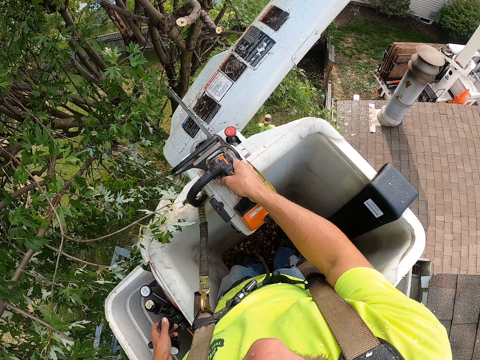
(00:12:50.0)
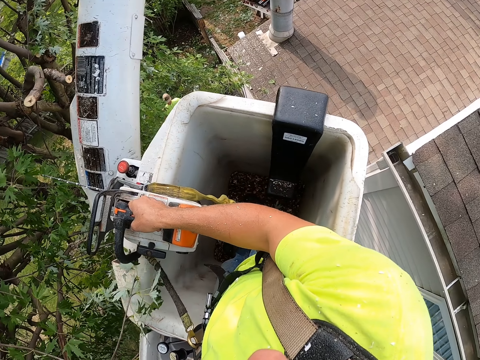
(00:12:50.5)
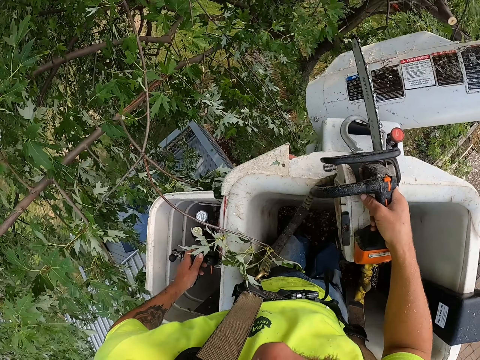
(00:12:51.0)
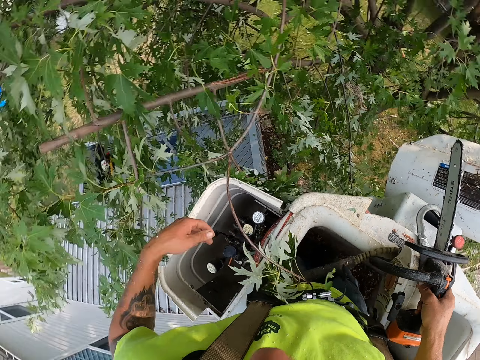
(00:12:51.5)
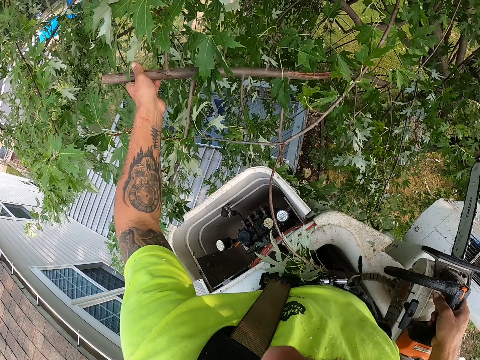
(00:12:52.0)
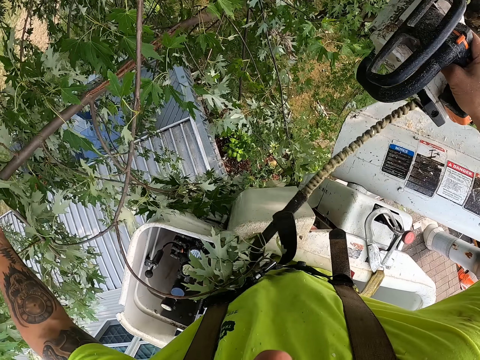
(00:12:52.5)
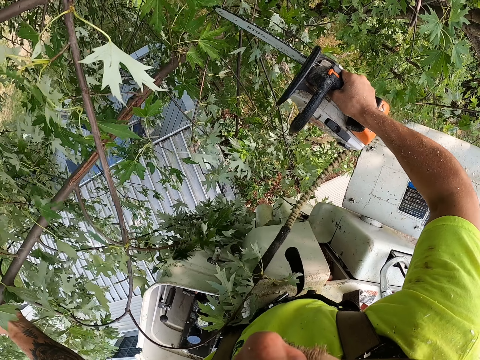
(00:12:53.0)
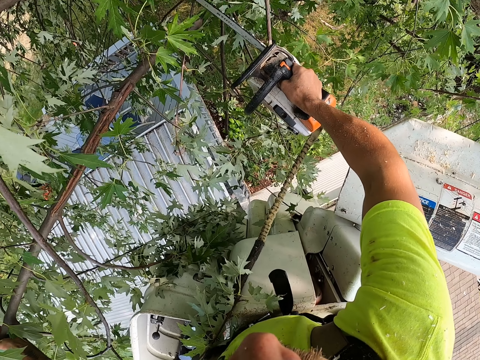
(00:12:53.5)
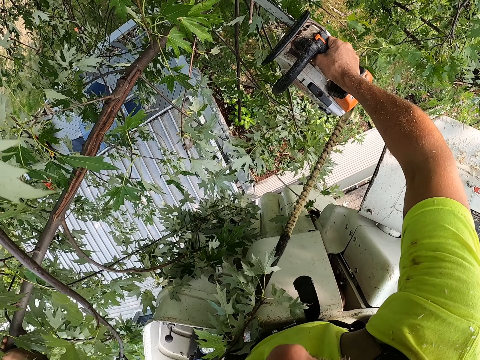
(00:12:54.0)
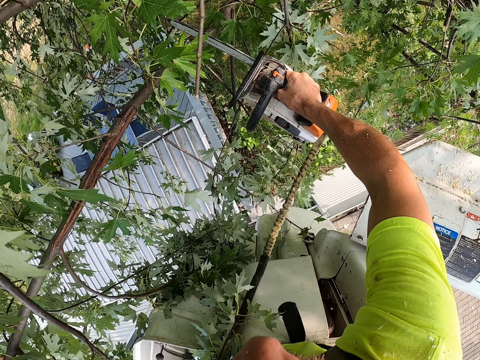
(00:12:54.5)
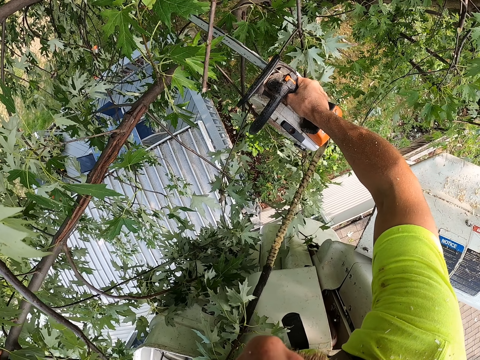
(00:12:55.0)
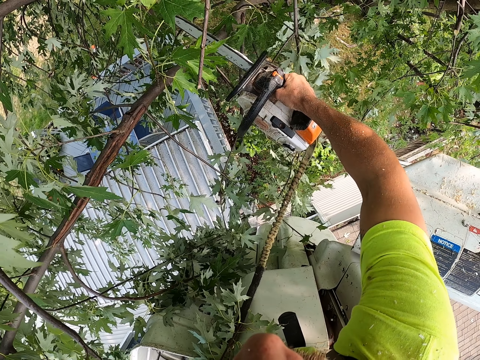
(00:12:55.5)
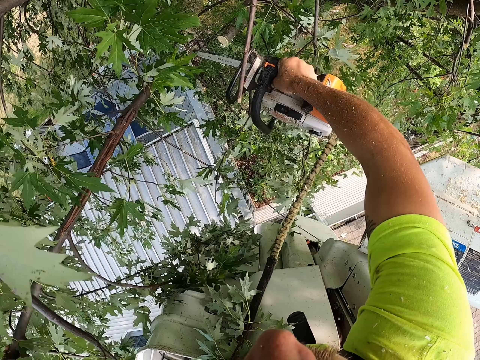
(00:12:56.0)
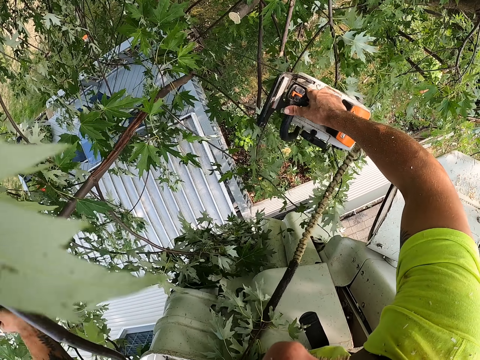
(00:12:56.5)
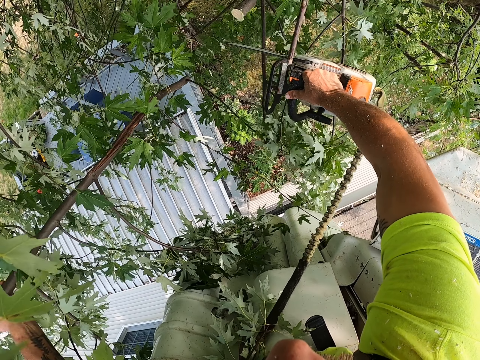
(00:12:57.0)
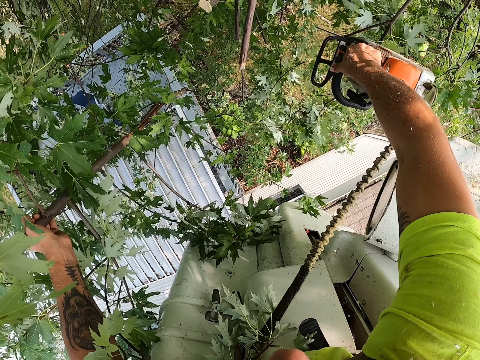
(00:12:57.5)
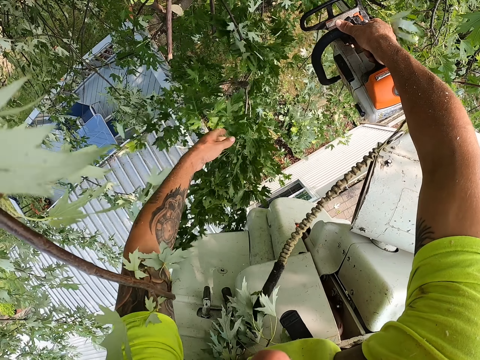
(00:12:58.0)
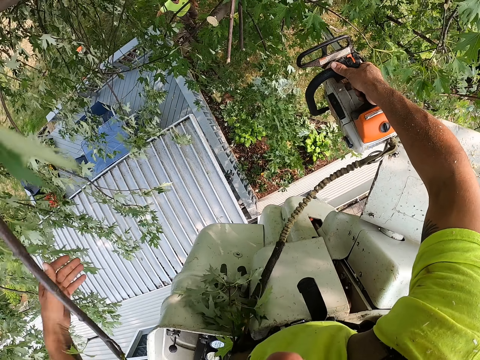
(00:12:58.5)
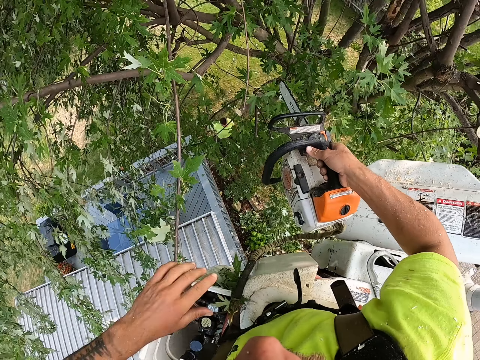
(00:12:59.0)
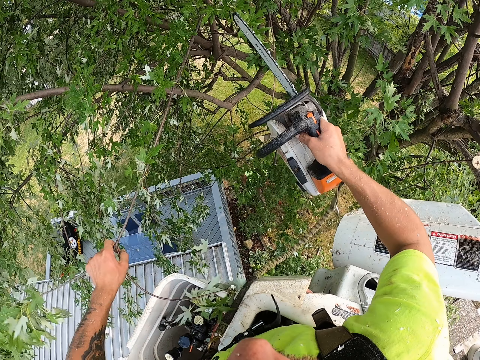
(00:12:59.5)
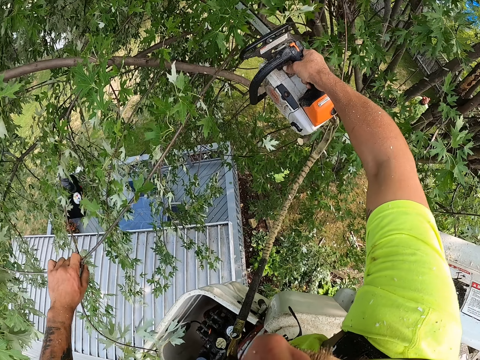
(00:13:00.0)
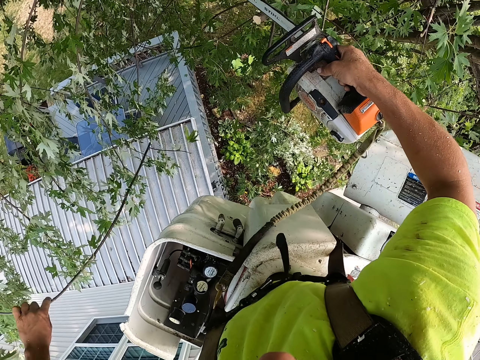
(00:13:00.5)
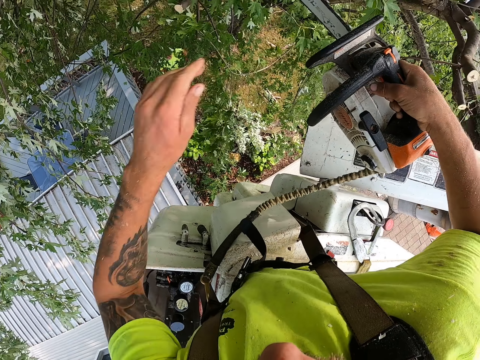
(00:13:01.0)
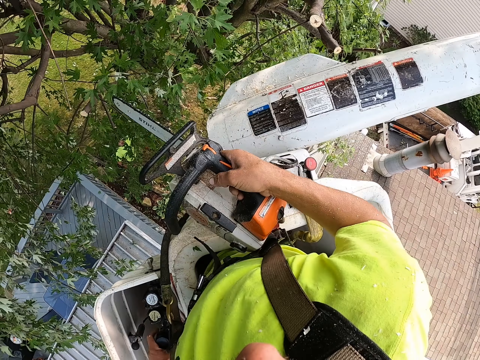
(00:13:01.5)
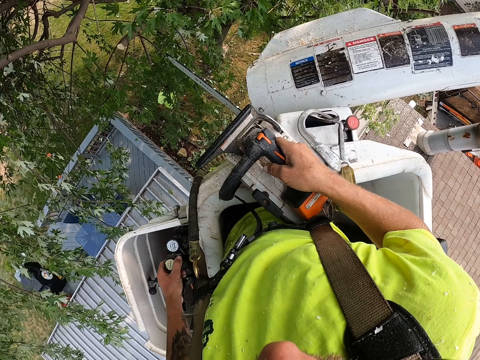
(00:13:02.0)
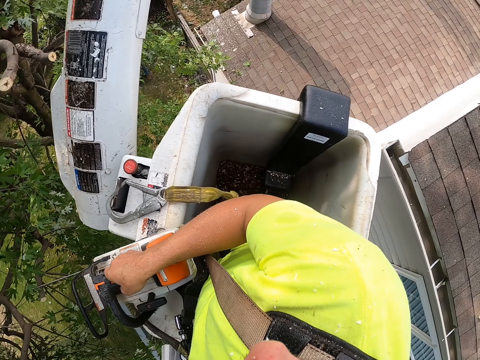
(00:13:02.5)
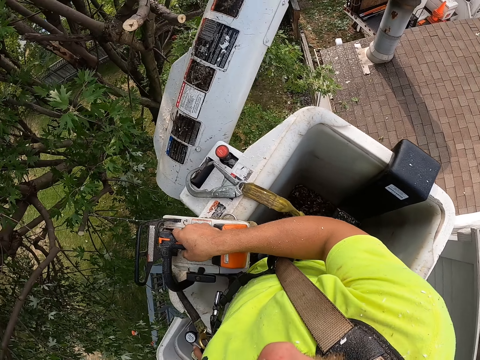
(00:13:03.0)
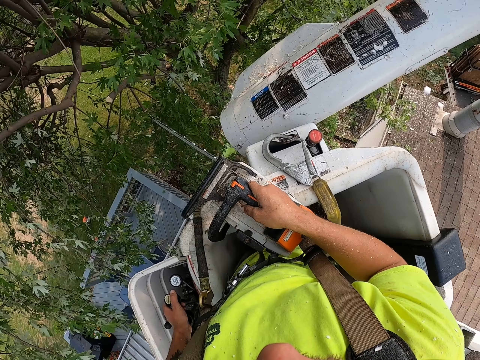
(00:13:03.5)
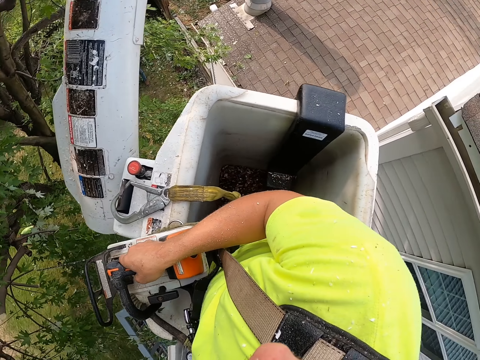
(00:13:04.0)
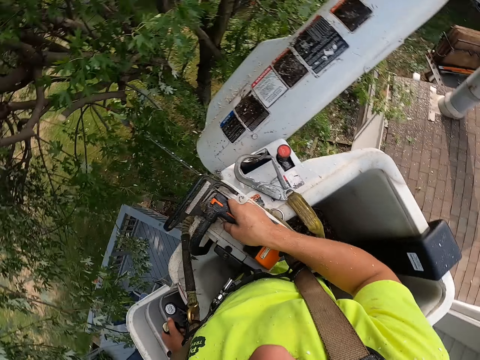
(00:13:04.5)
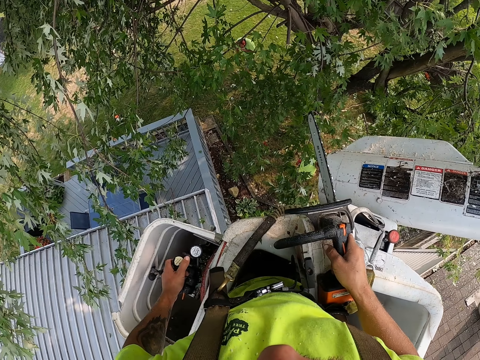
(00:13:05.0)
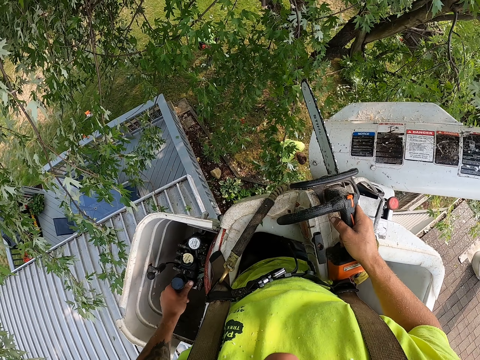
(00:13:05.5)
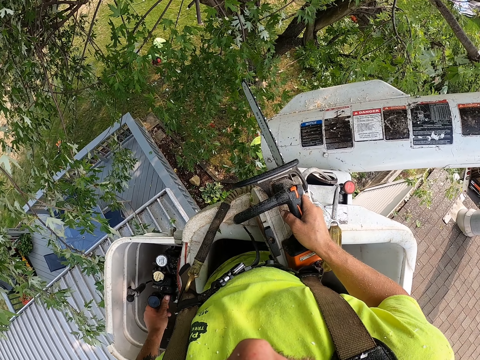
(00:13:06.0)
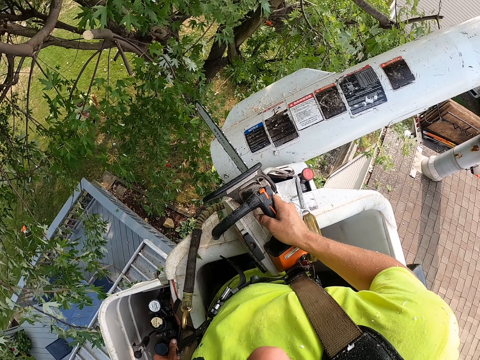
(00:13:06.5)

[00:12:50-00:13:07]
The camera wearer grabs a tree branch with his left hand. He touches the branch. He cuts the tree branch with the chain saw in his right hand. He drops the tree branch to the ground from the cherry picker with his left hand. He grabs a tree branch with his left hand. He cuts the tree branch with the chain saw in his right hand. He drops the tree branch to the ground from the cherry picker with his left hand. He places the chain saw on the cherry picker with his right hand. He adjusts the cherry picker with a control stick in his left hand. He looks around.

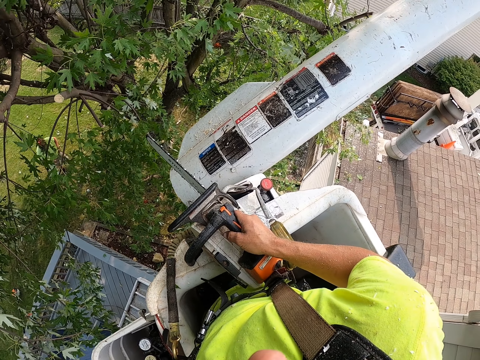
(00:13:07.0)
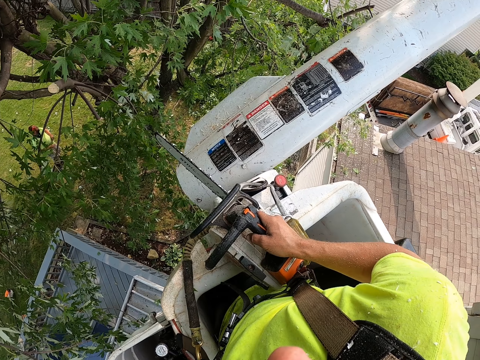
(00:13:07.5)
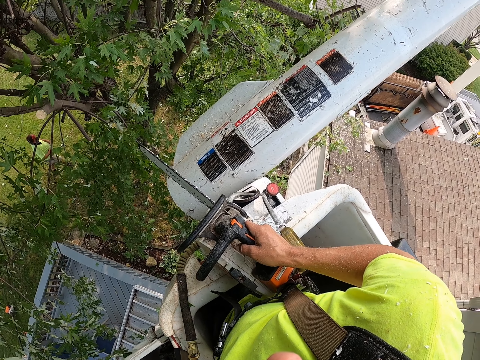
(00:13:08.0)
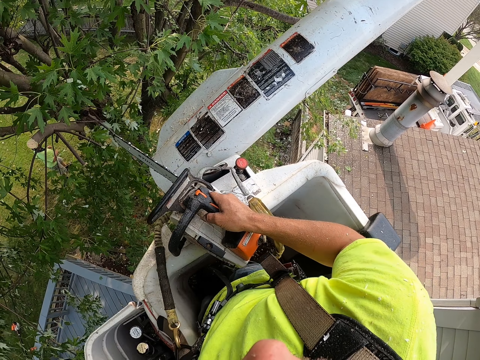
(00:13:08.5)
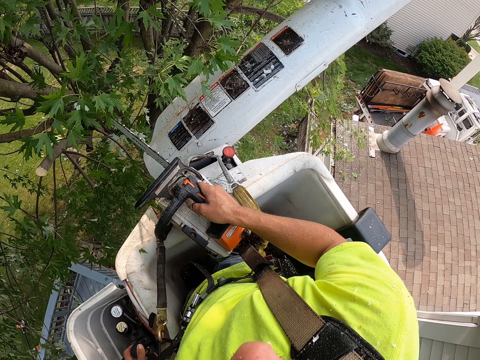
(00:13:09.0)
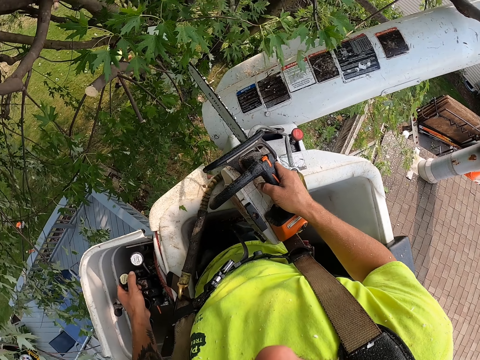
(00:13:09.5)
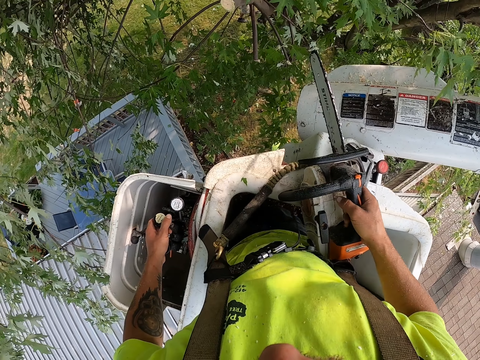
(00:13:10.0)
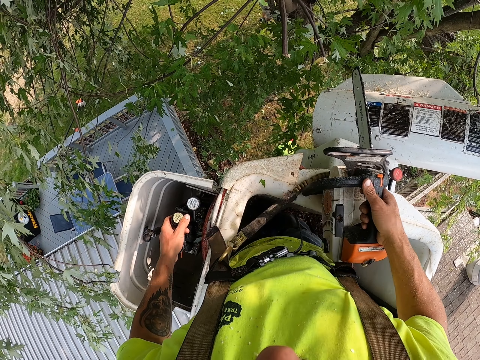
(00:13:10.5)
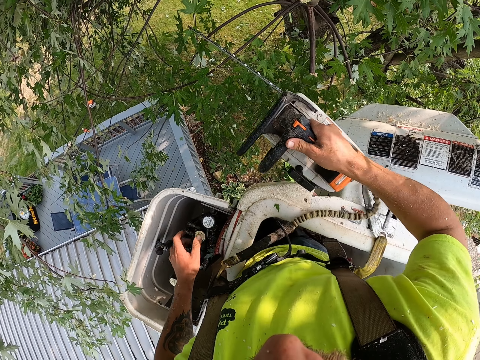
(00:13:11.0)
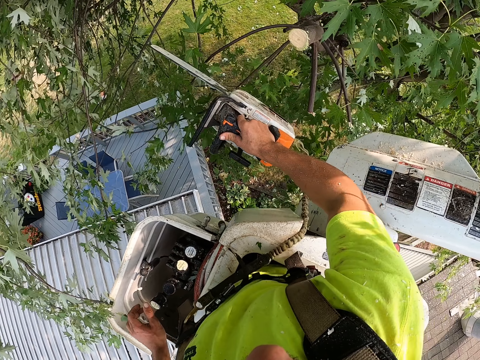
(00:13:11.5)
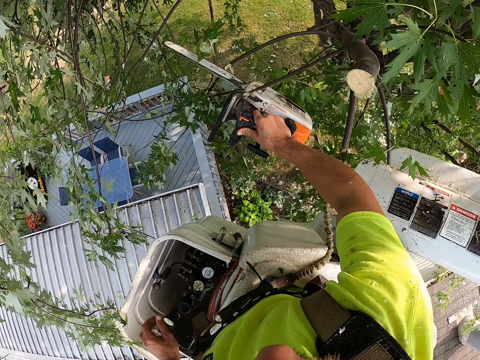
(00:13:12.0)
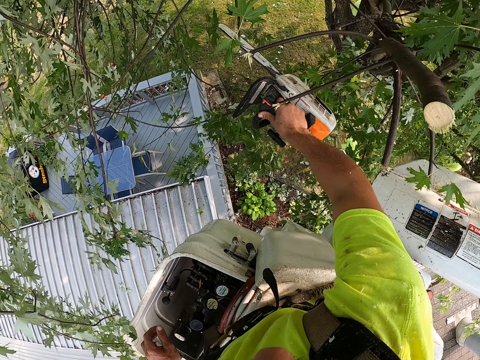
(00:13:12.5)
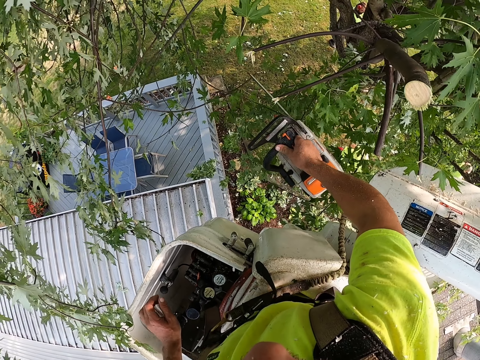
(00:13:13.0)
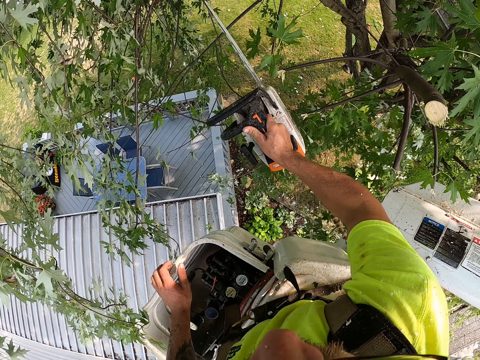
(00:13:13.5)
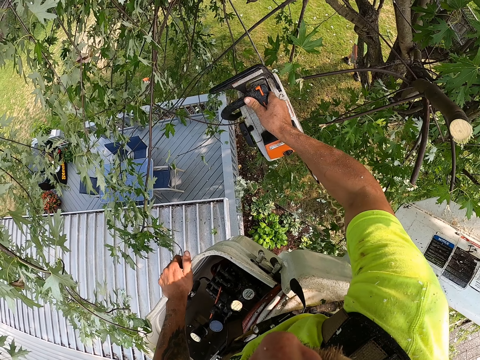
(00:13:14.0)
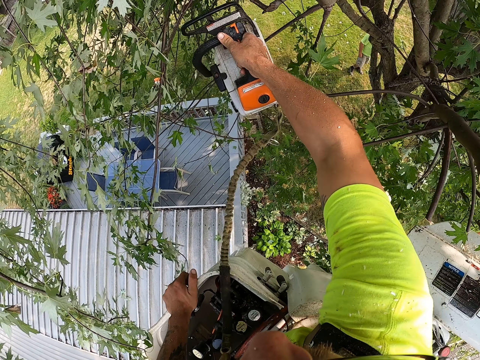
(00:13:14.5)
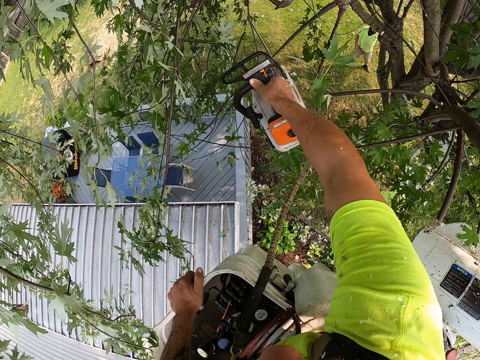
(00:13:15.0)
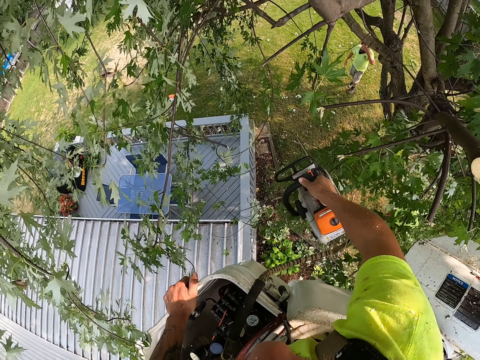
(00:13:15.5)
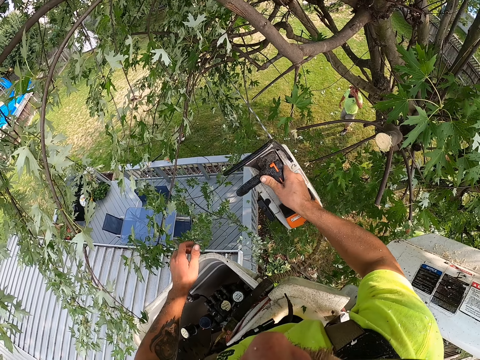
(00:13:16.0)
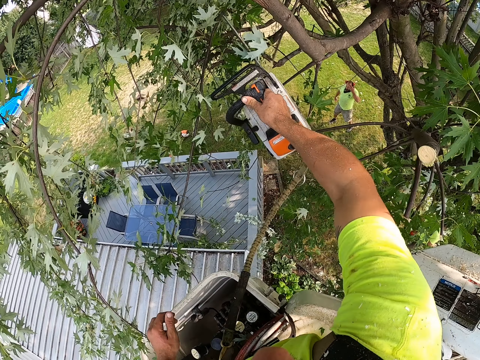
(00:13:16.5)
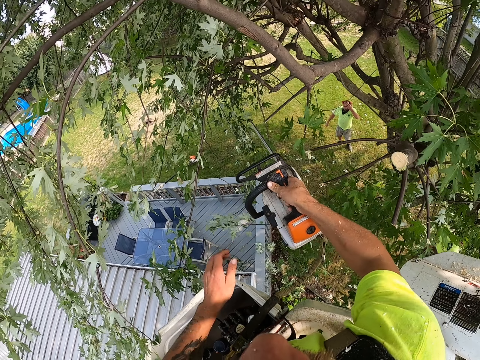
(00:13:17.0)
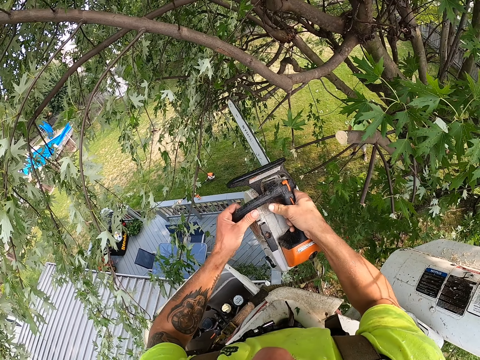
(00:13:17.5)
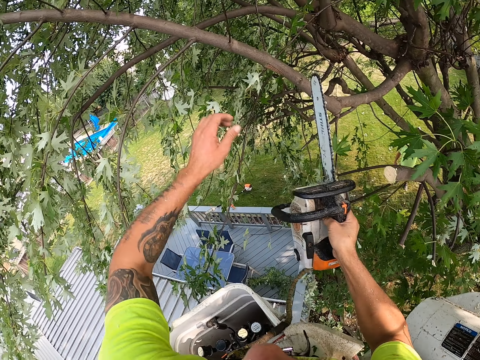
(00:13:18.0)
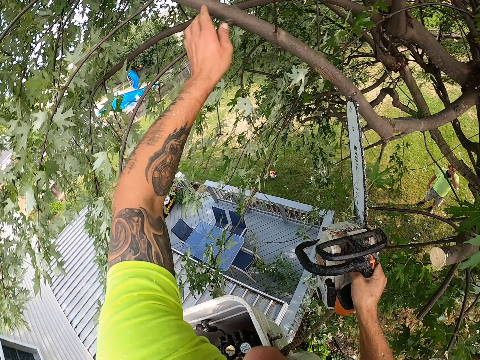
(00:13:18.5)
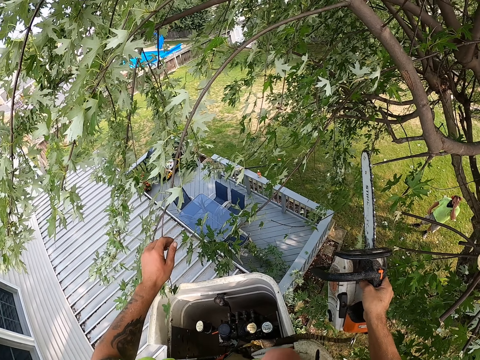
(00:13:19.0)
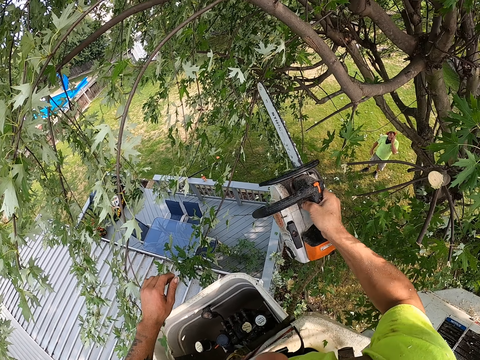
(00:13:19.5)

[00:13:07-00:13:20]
The camera wearer cuts a branch. He cuts a tree branch with the chain saw in his right hand repeatedly. He holds the chain saw in both hands. He touches a tree branch with his left hand. He cuts a tree branch with the chain saw in his right hand.
